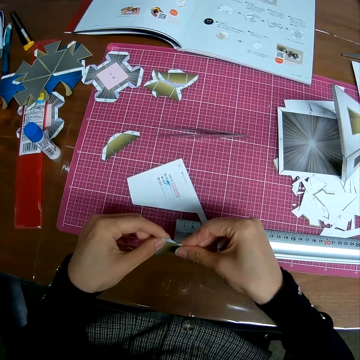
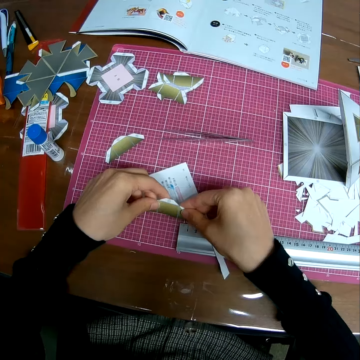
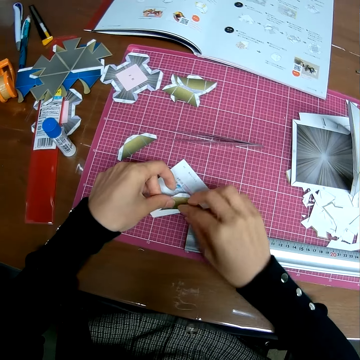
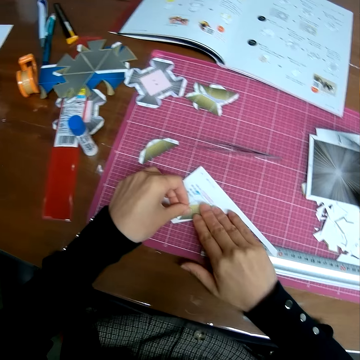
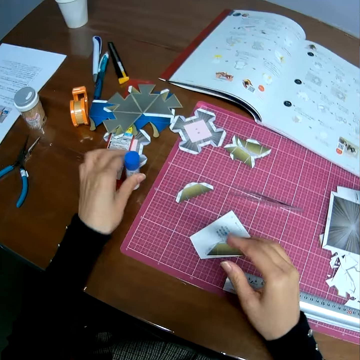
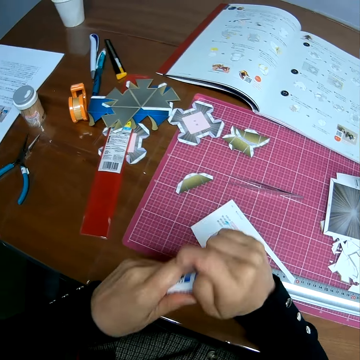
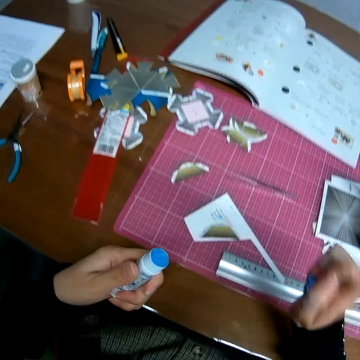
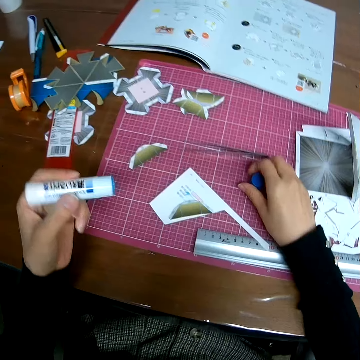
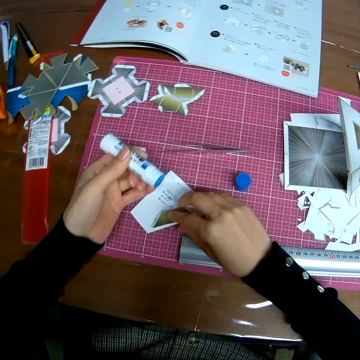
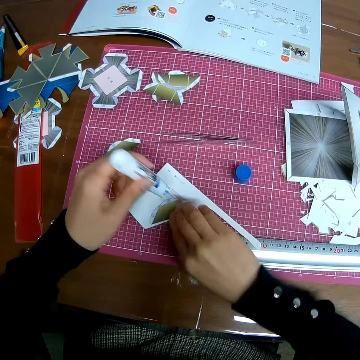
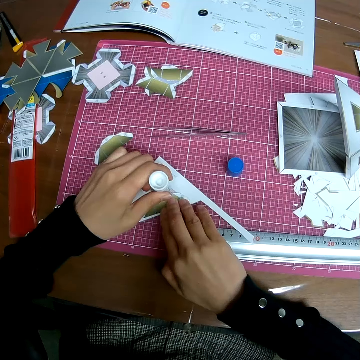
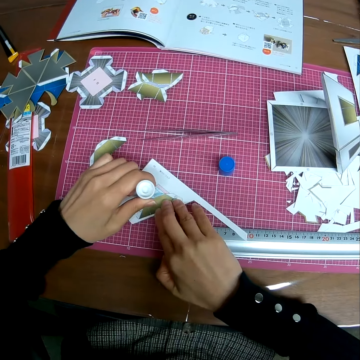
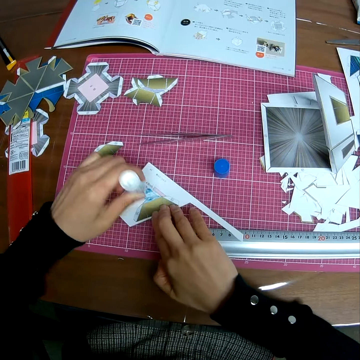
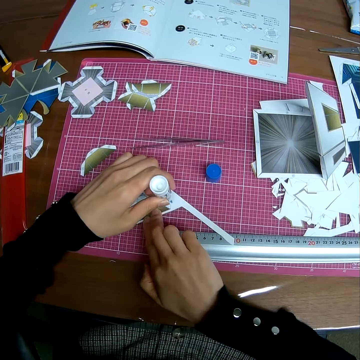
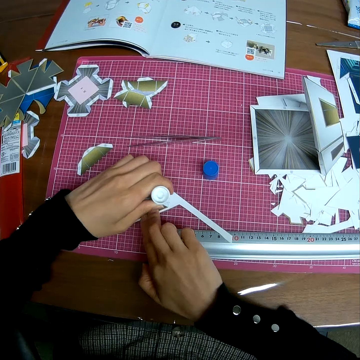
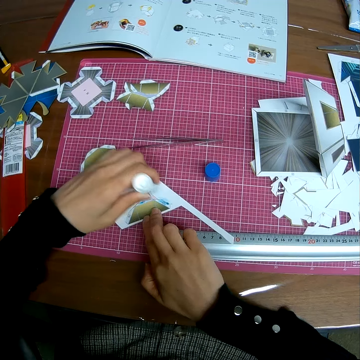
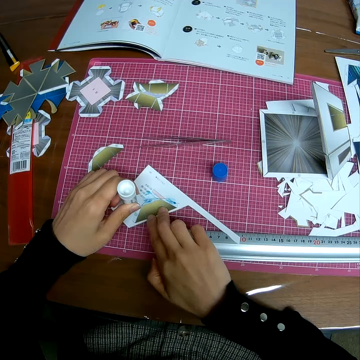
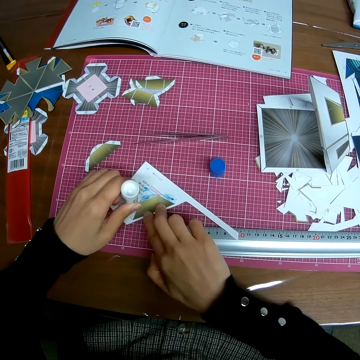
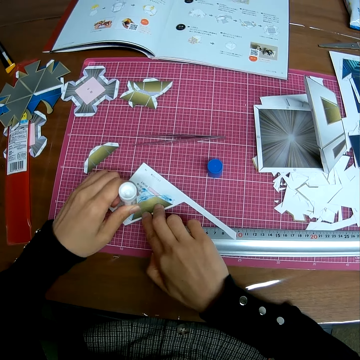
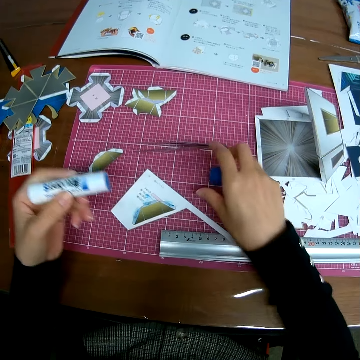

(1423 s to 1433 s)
The camera wearer places the papercraft piece on the papercraft sheet on the table. They pick up a glue container from the table. They open the glue container. They drop the cover of the glue container on the table. They apply glue to the papercraft piece on the table.

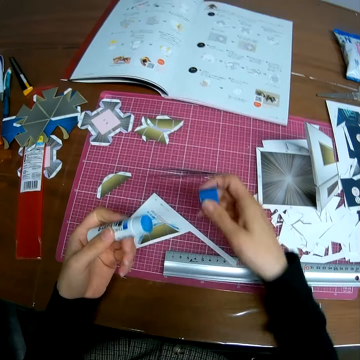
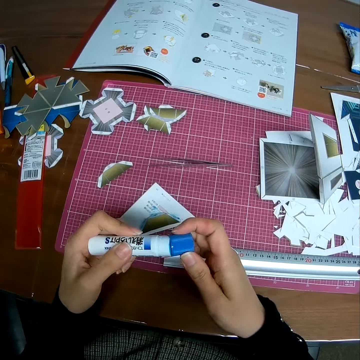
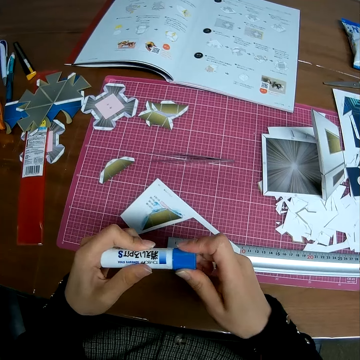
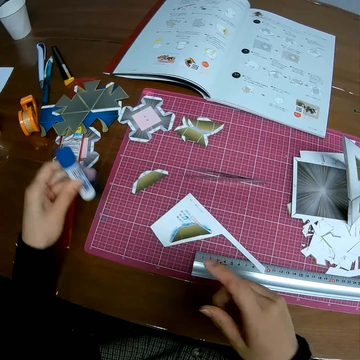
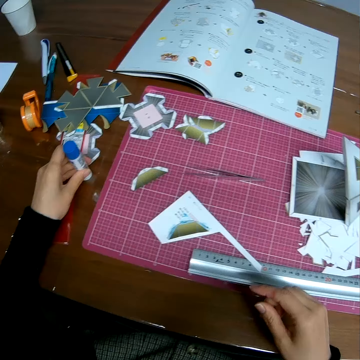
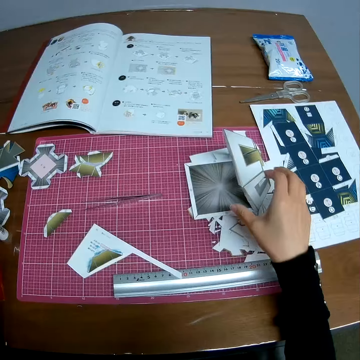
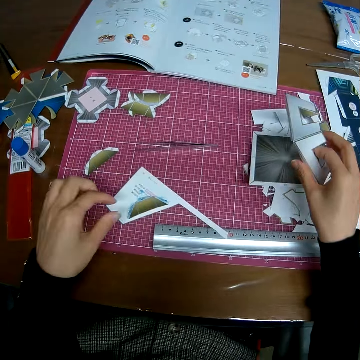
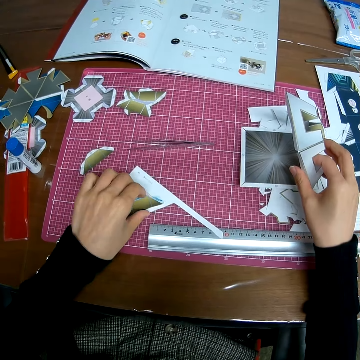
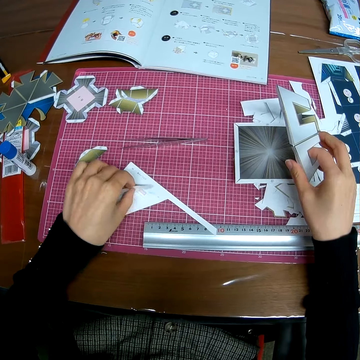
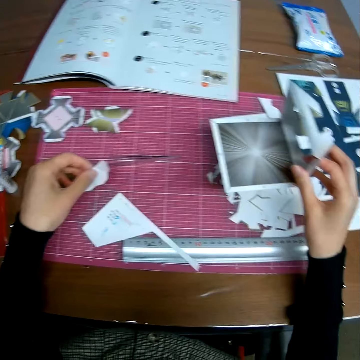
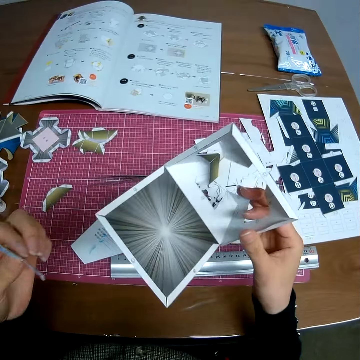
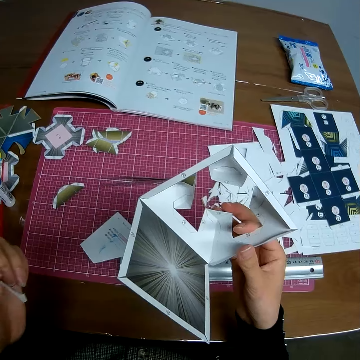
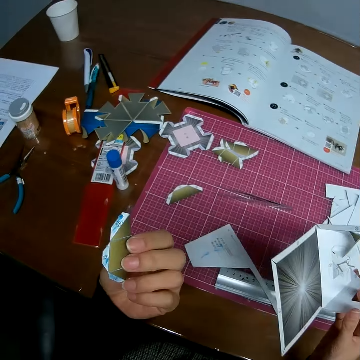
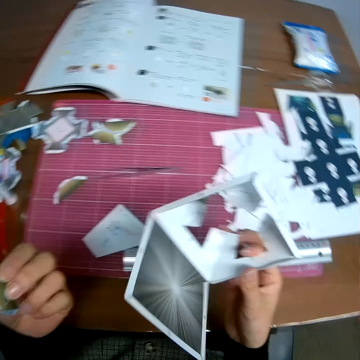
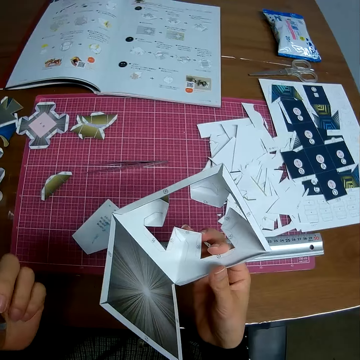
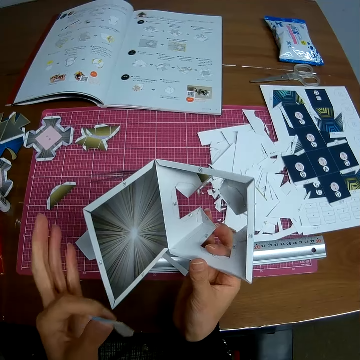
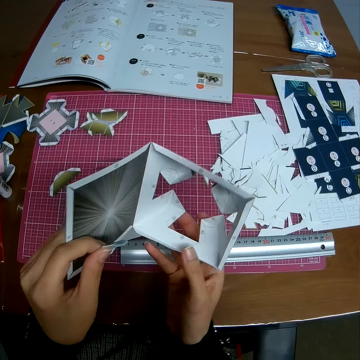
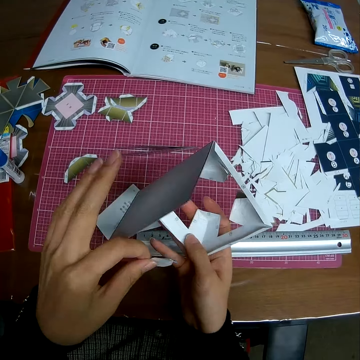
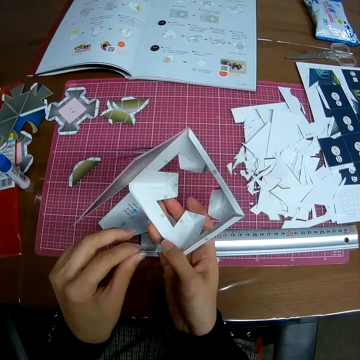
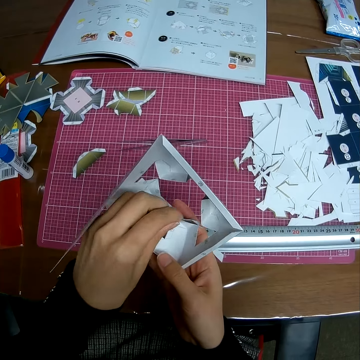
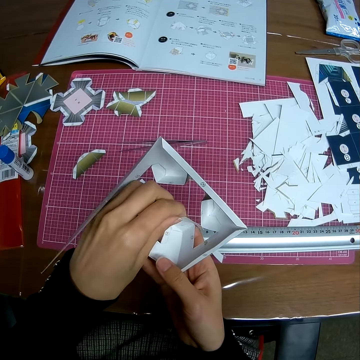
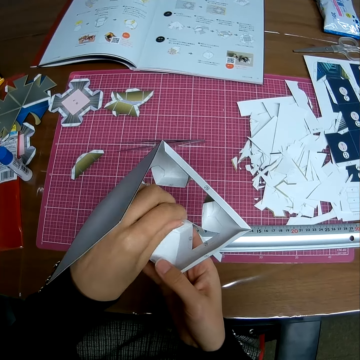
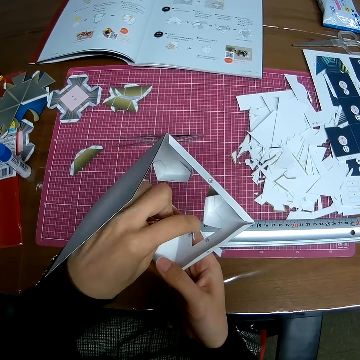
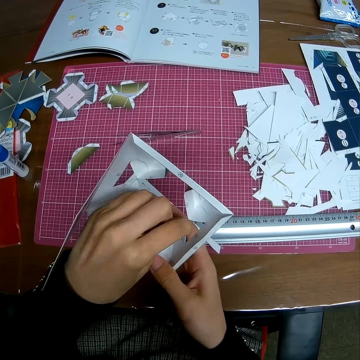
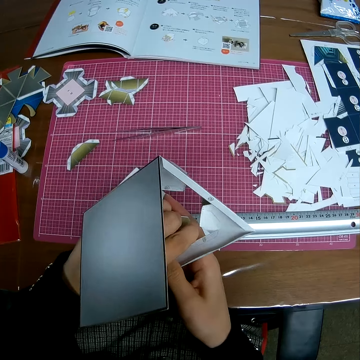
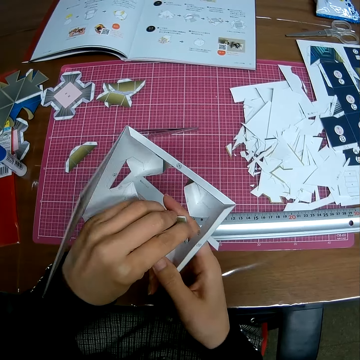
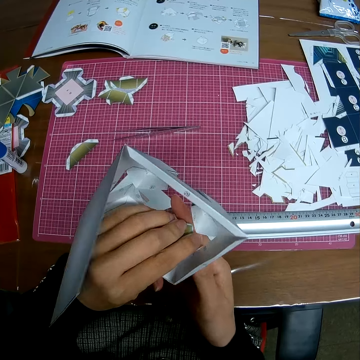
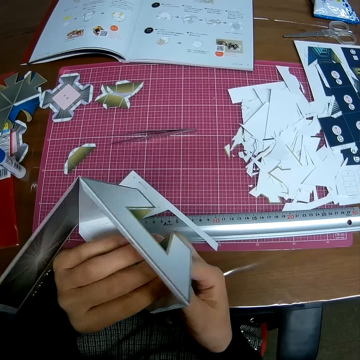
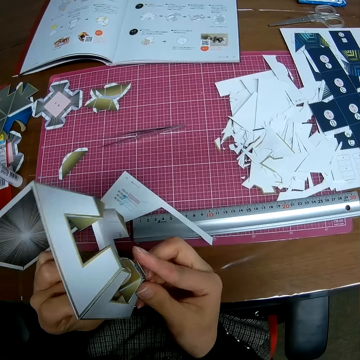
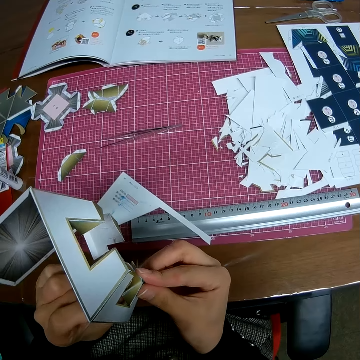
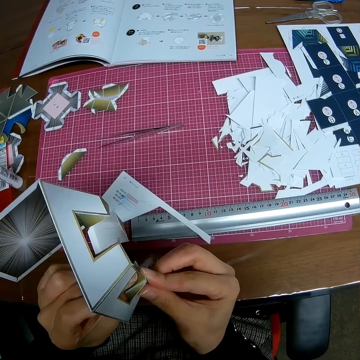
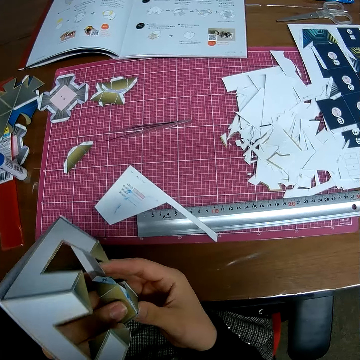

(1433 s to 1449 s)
The camera wearer picks up the cover of the glue container from the table. They close the glue container with the cover. They drop the glue container on the table. They pick up the papercraft from the table. They pick up the glued crafting paper model from the table. They turn the glued crafting paper model. They craft the crafting paper models. They glue the papercraft piece to the papercraft.

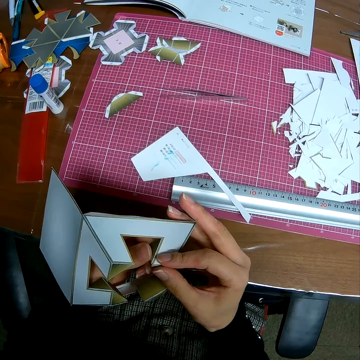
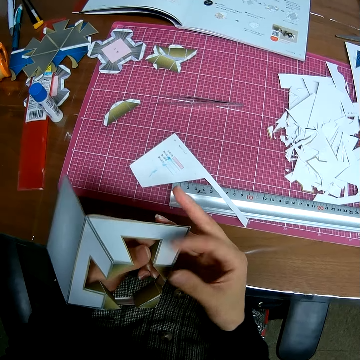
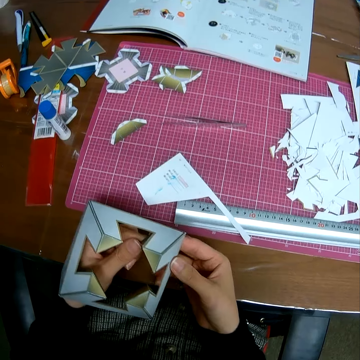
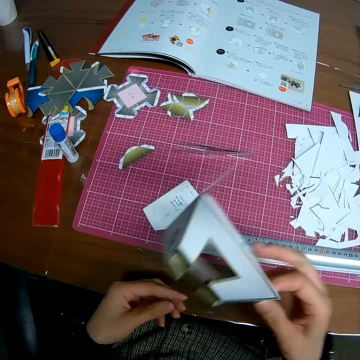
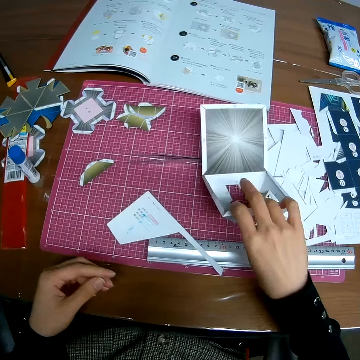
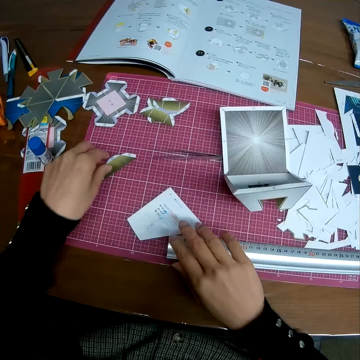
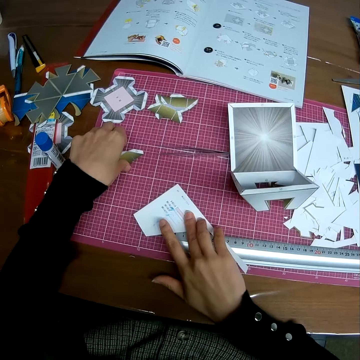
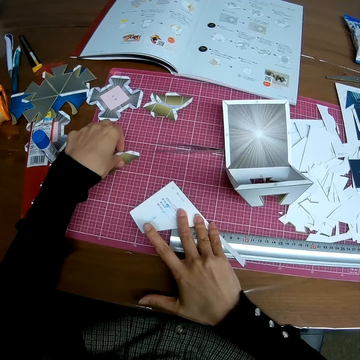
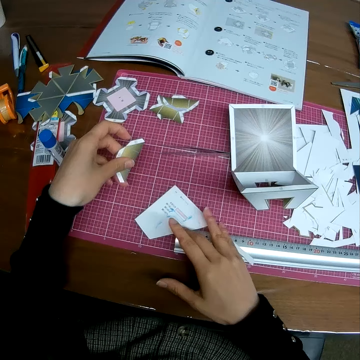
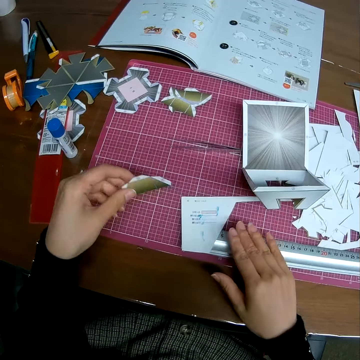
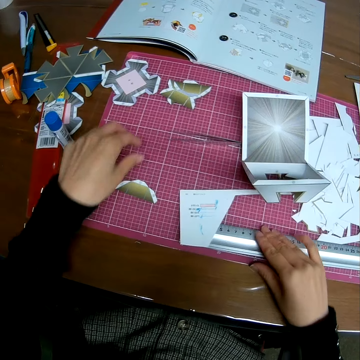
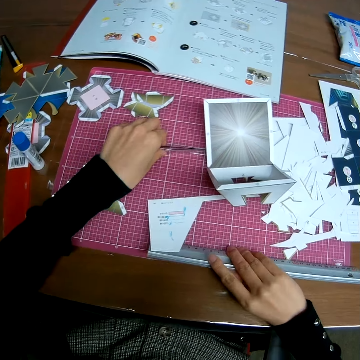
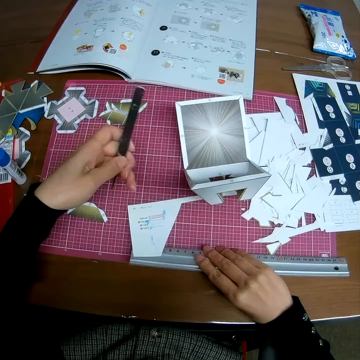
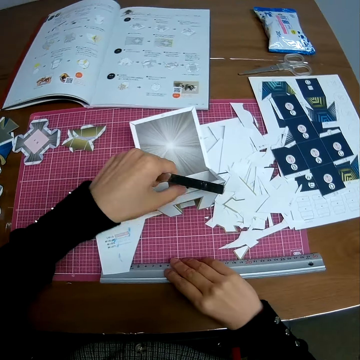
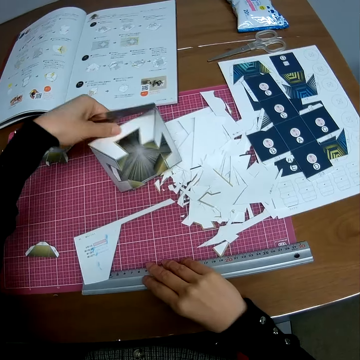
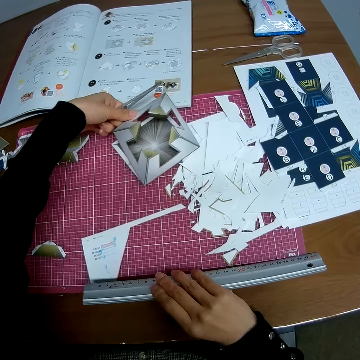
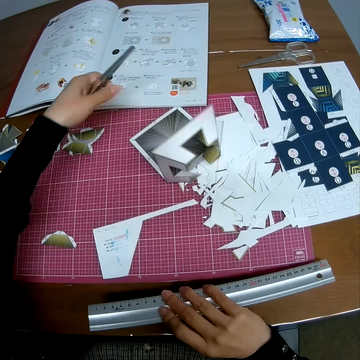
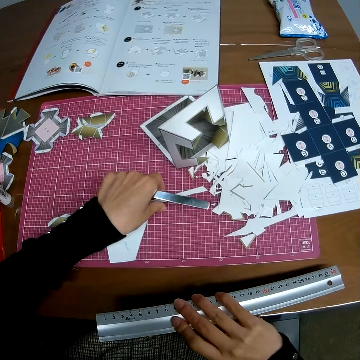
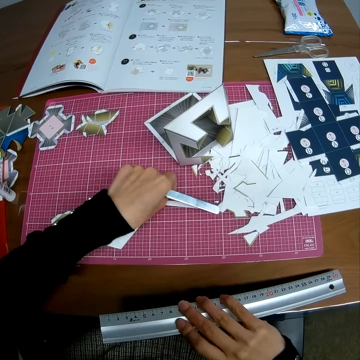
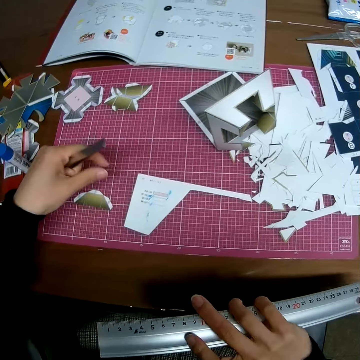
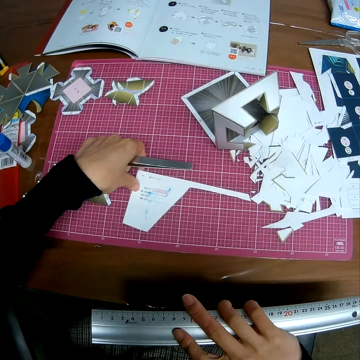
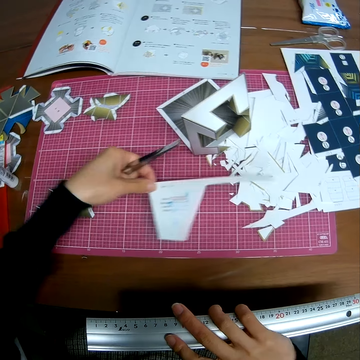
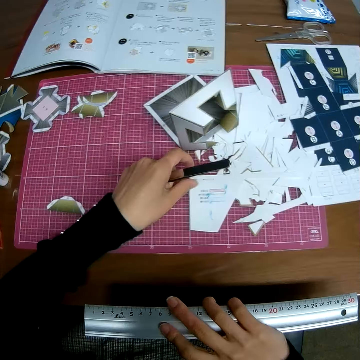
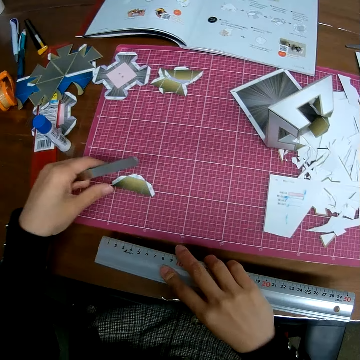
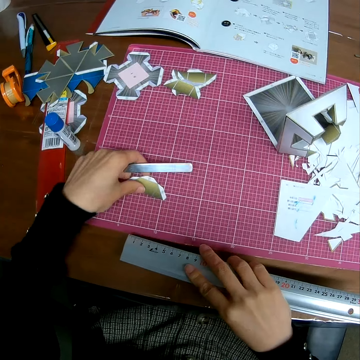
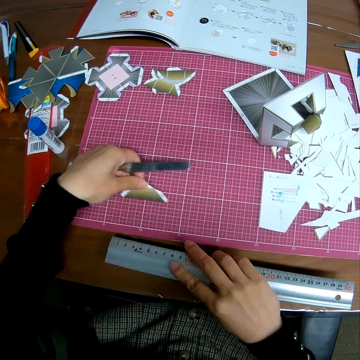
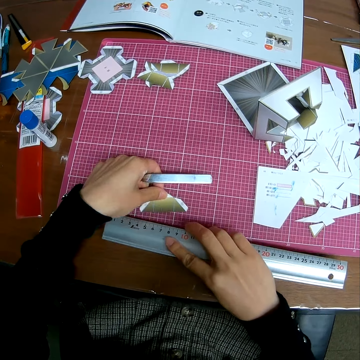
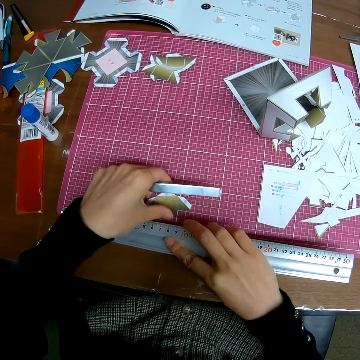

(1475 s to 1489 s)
The camera wearer drops the papercraft on the table. She moves the papercraft sheet on the table. She picks up another papercraft piece from the table. She extends the crafting paper on the table. She drops the papercraft piece on the table. She picks up the ruler from the table with her right hand. She picks up the object picker from the table with her left hand. She turns the crafting paper model. She adjusts the papercraft on the table. She extends the crafting paper model on the table. She moves the papercraft sheet on the table. She extends the other crafting paper model on the table. She extends the other crafting paper model. She moves the papercraft piece on the table.
